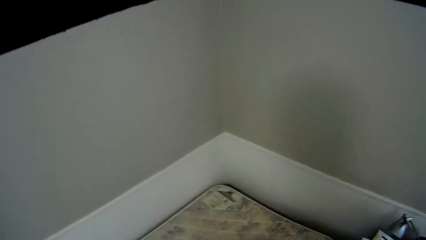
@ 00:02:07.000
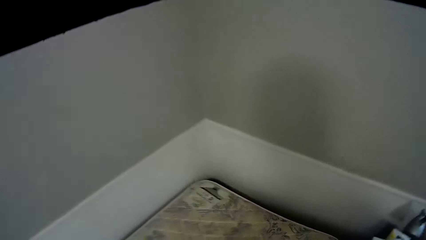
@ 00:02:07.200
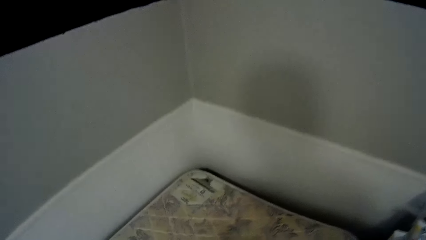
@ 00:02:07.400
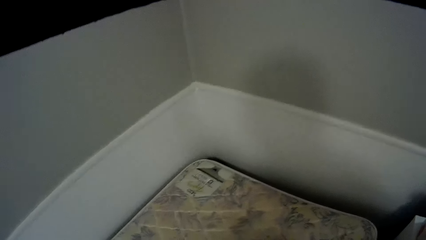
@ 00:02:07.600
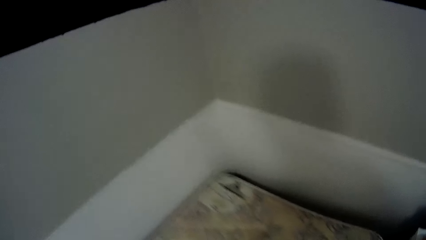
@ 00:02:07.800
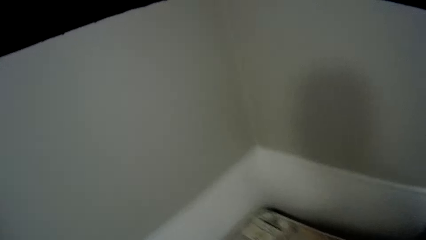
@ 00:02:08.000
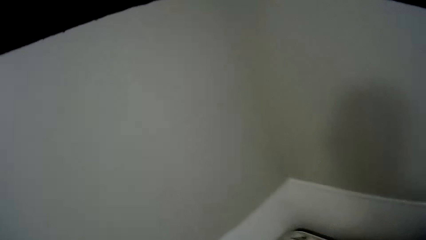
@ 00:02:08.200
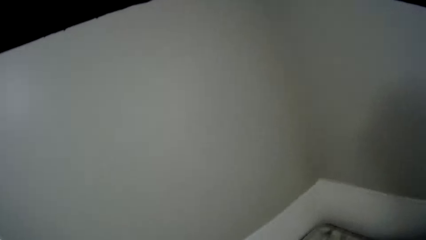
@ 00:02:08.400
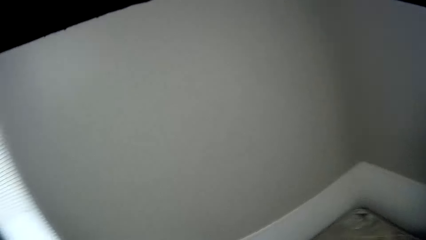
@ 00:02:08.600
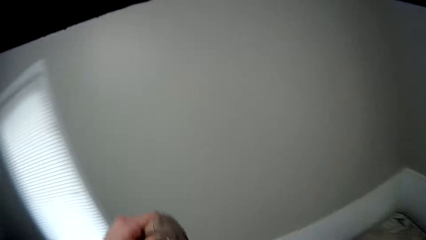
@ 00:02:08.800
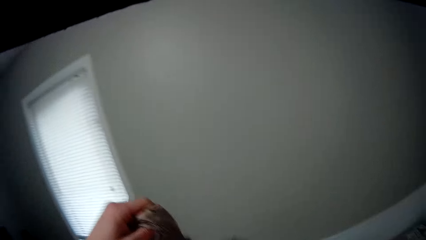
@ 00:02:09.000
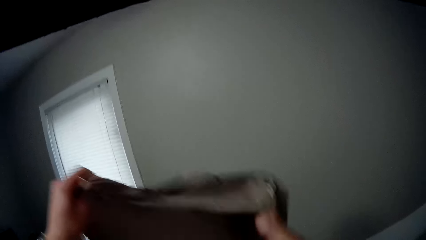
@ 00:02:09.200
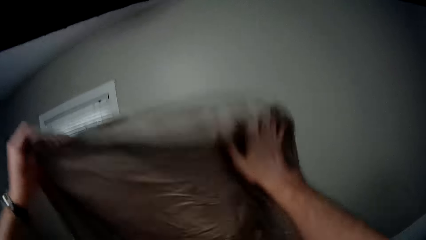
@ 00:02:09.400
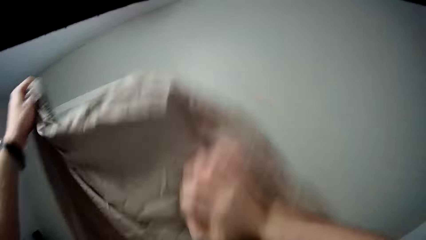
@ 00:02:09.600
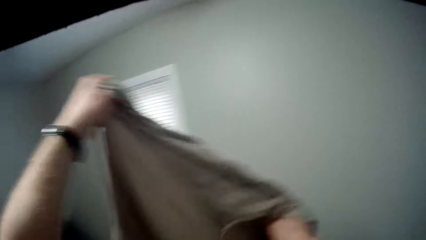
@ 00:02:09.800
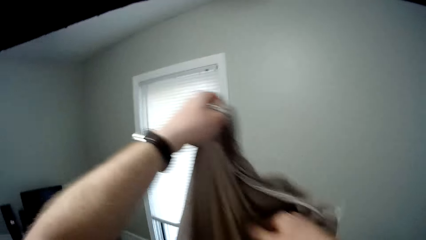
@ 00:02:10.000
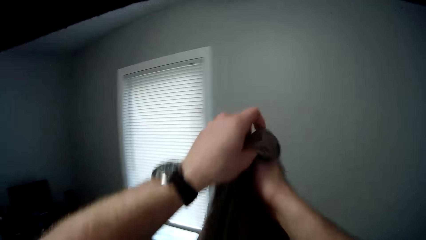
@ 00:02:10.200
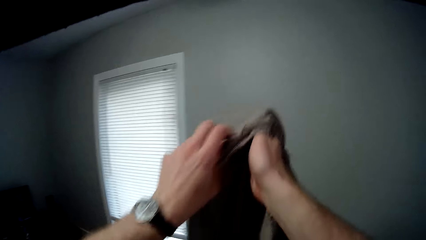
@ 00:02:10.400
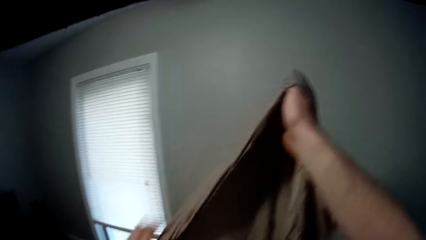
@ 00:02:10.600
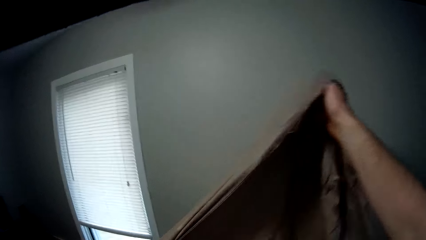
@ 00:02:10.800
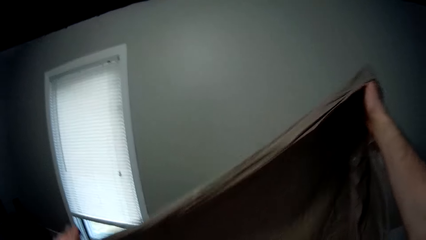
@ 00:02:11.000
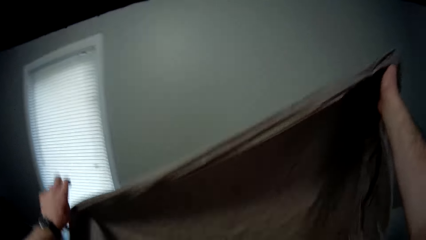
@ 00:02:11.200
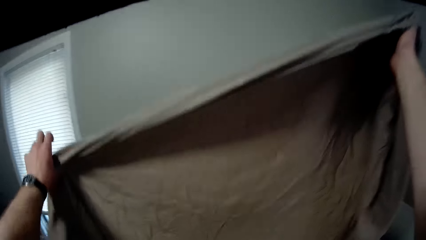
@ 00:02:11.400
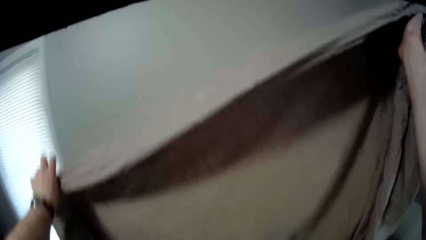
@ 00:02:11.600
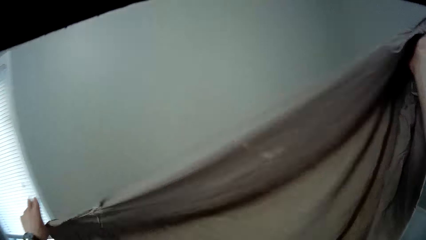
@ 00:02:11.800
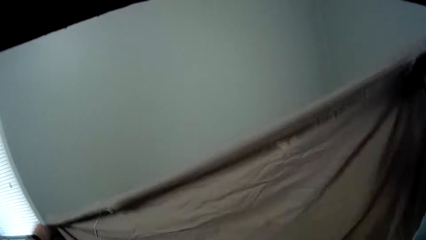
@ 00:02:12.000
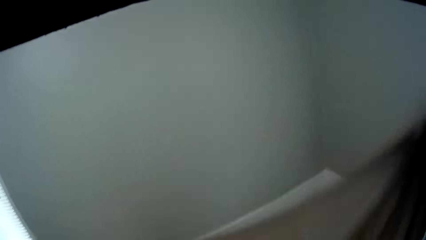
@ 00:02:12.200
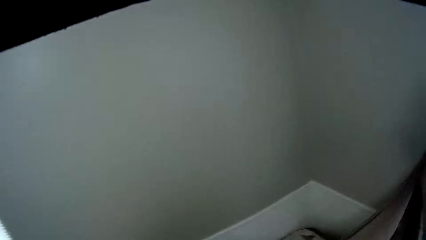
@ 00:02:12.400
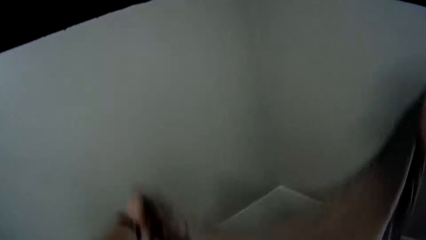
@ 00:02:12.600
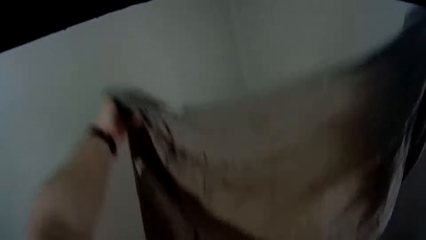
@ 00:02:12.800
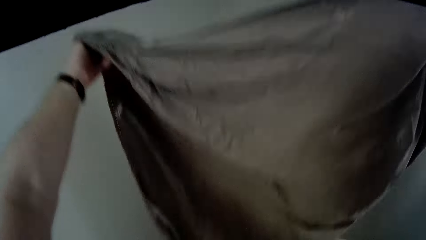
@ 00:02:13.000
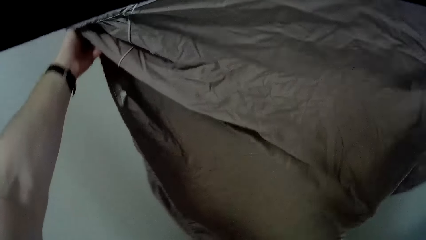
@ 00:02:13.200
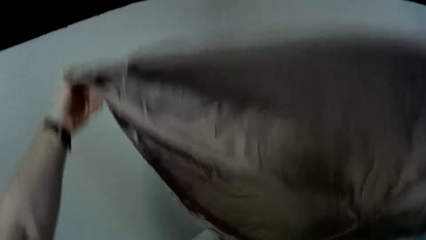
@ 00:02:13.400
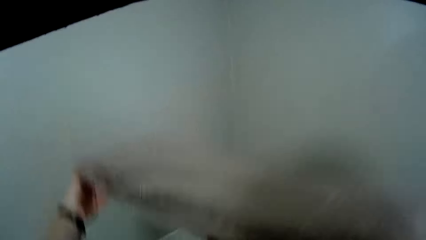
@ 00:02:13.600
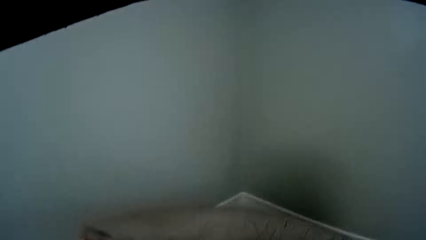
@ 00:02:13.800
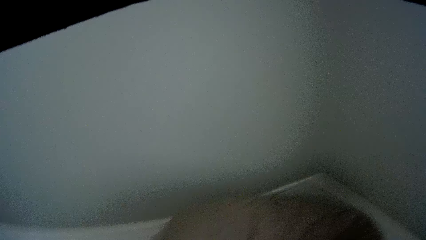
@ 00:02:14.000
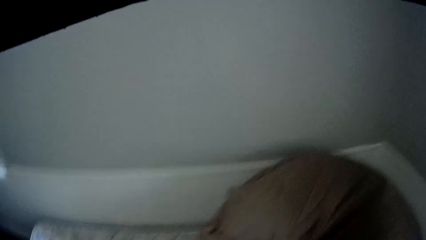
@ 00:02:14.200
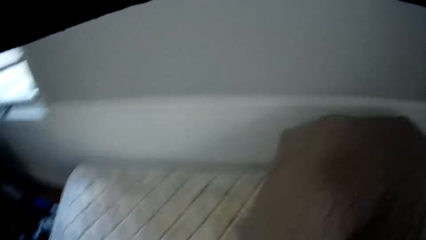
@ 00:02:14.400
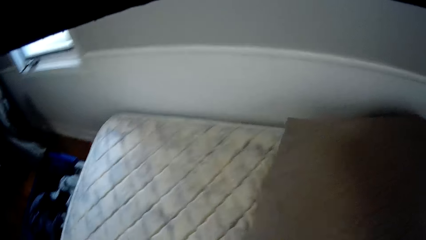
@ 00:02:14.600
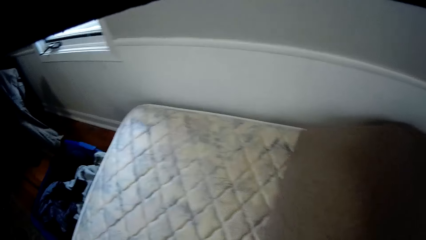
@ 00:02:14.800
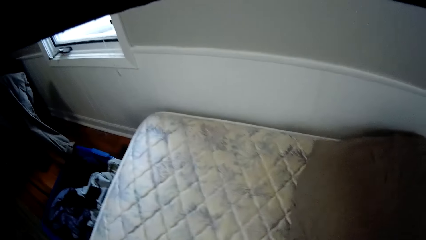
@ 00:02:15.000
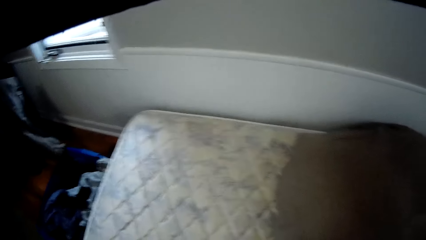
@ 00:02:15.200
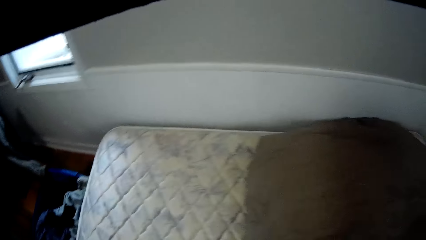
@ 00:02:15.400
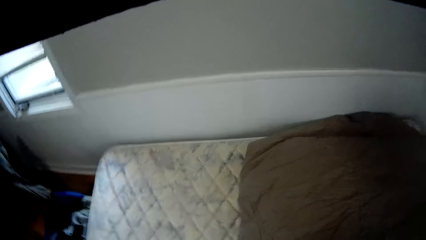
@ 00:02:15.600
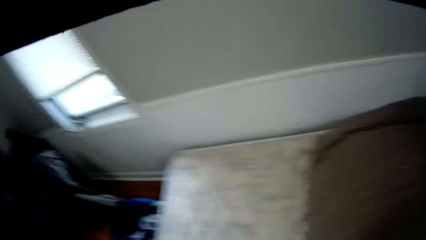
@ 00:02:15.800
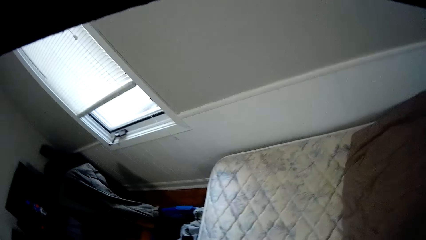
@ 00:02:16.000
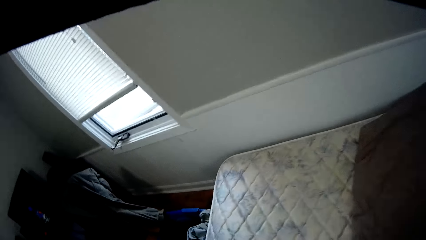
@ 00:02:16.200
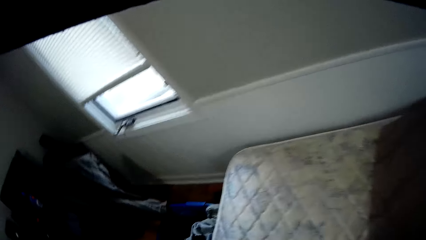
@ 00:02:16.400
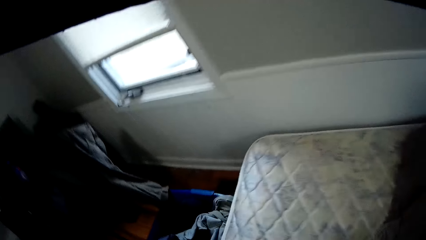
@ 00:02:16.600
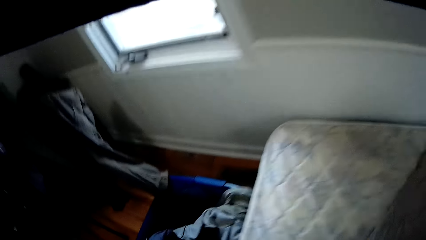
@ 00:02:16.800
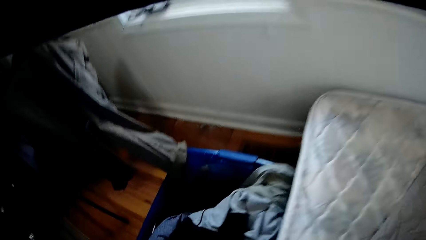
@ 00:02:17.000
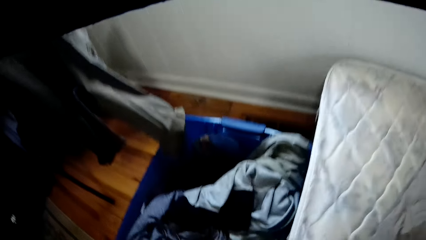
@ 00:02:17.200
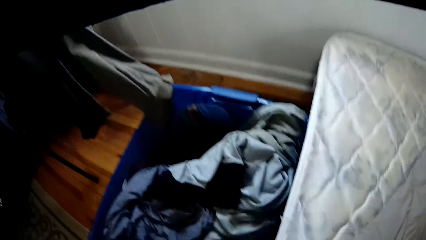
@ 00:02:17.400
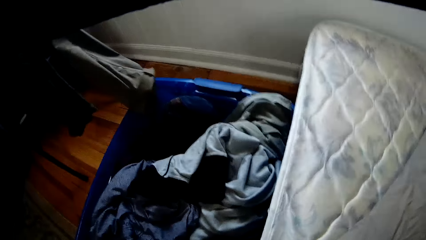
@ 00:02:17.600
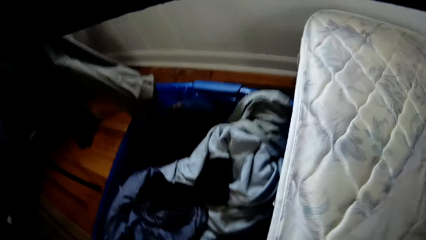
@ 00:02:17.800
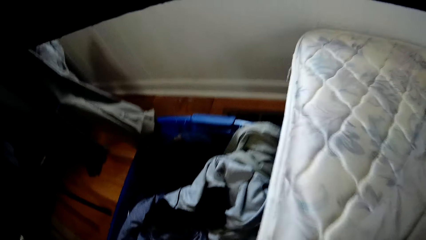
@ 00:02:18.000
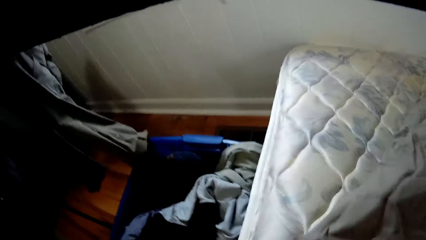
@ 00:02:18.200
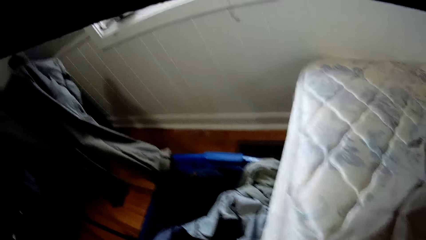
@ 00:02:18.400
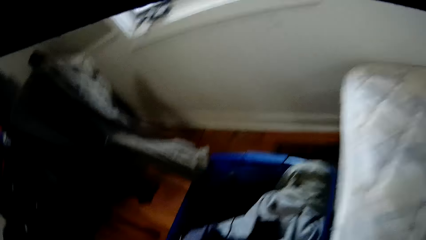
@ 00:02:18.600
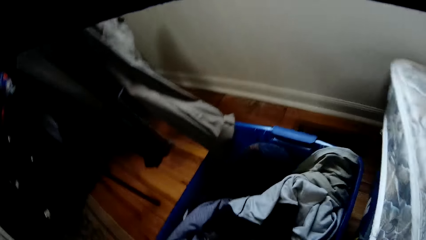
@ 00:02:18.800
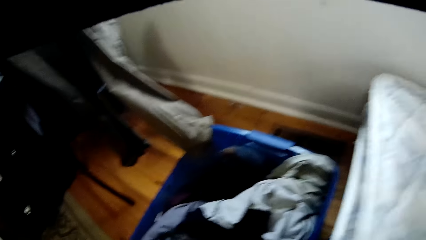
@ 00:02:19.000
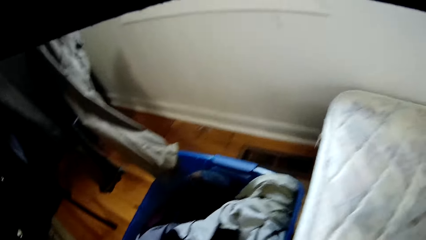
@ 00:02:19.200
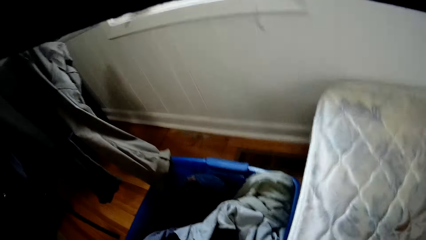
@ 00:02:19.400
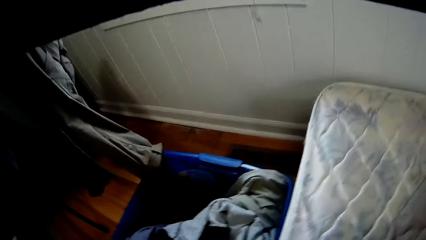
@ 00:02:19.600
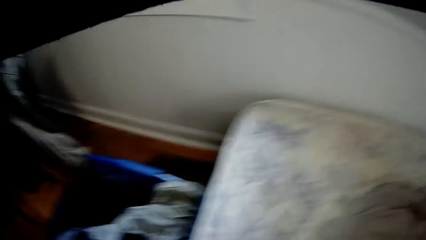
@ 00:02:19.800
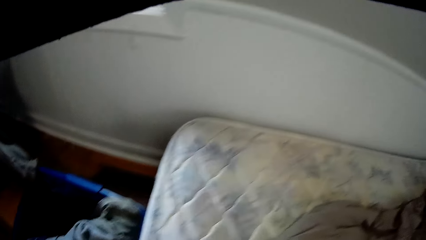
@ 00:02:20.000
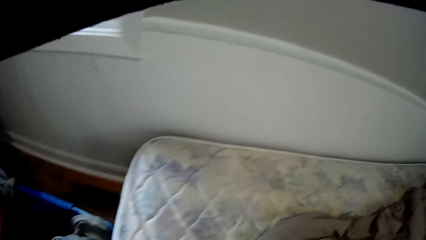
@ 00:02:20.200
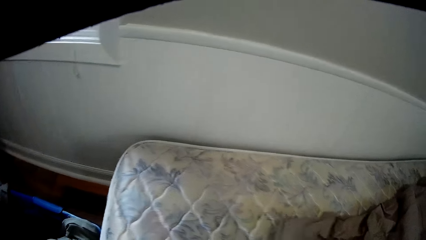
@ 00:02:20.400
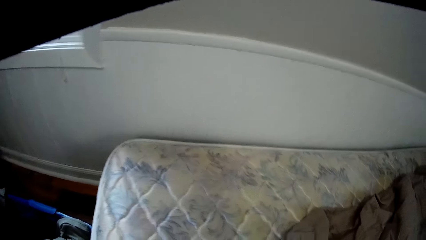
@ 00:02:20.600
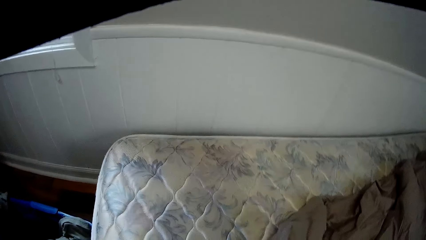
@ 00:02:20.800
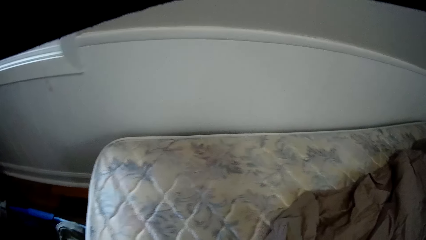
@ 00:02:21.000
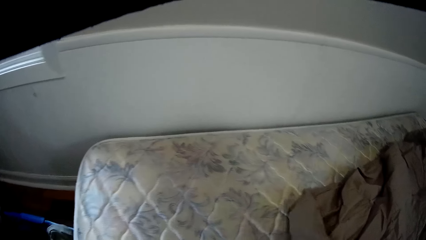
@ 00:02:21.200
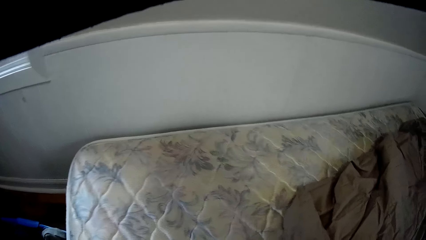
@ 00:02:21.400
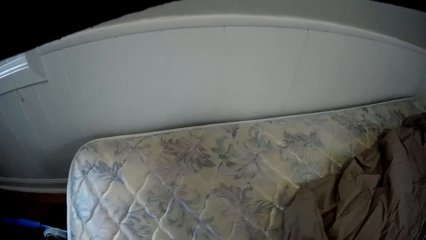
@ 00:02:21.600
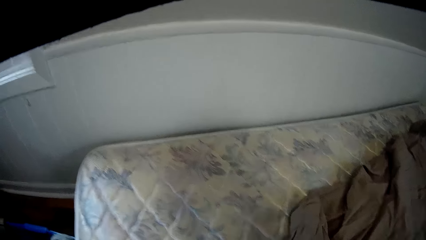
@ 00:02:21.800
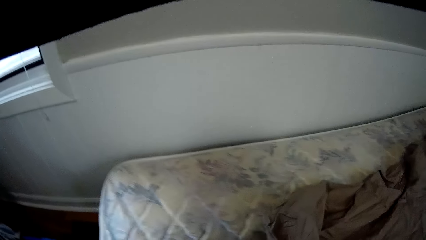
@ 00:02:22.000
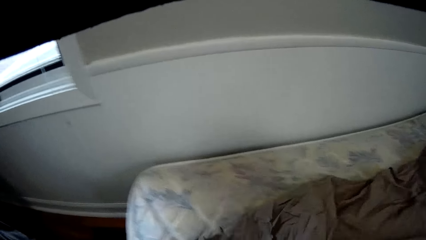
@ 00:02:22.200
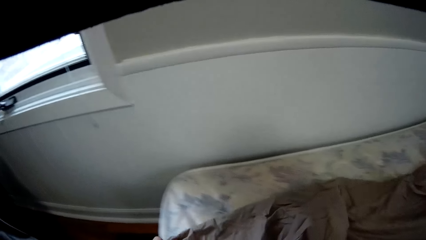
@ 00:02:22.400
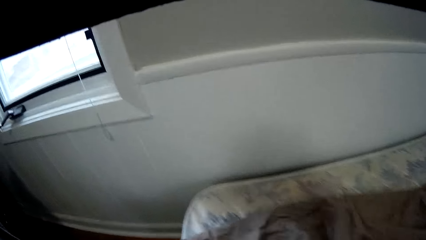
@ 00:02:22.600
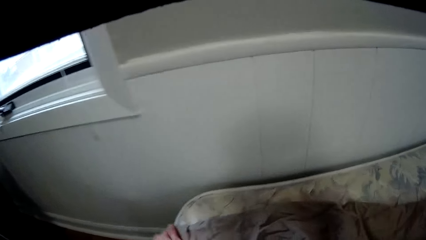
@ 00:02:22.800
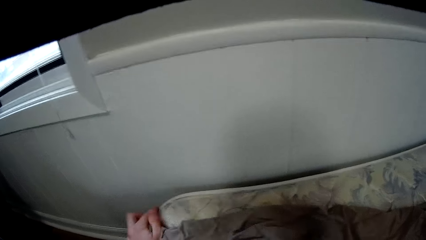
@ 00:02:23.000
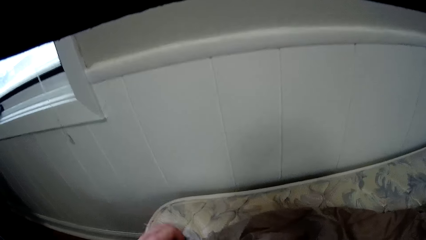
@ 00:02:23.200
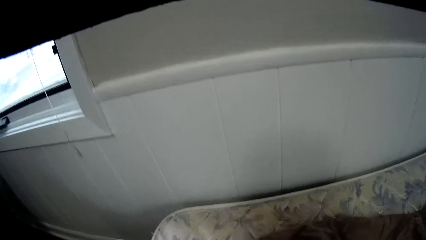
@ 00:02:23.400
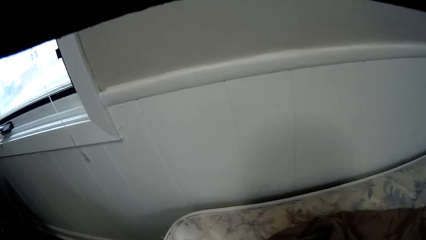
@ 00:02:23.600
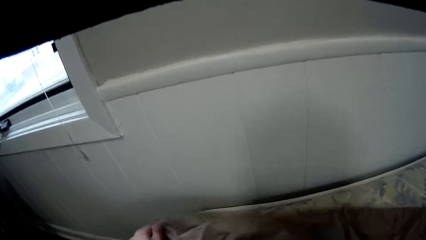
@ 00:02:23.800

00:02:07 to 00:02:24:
The camera wearer turns in the head. They lift the bedsheet. They spread the bed.
